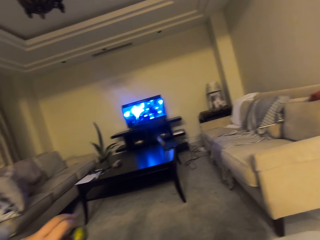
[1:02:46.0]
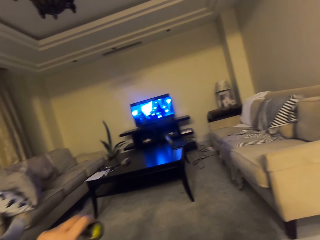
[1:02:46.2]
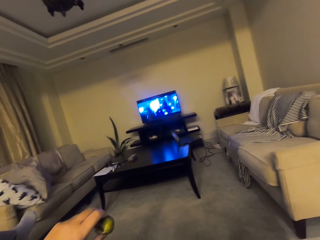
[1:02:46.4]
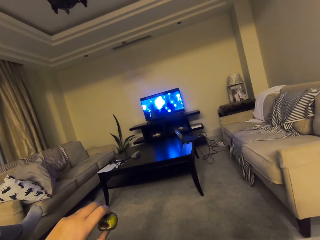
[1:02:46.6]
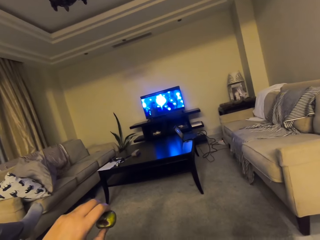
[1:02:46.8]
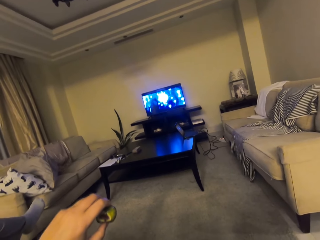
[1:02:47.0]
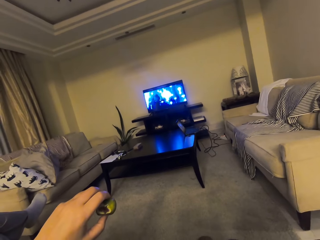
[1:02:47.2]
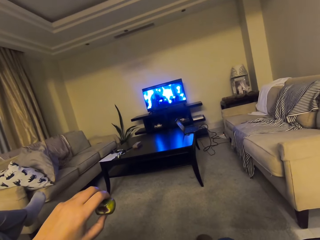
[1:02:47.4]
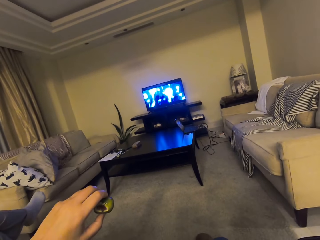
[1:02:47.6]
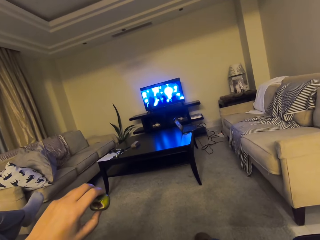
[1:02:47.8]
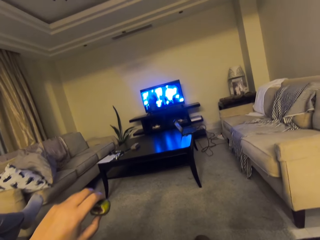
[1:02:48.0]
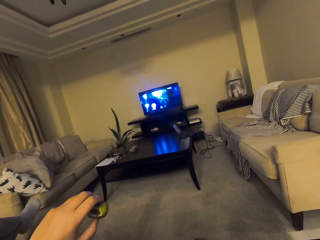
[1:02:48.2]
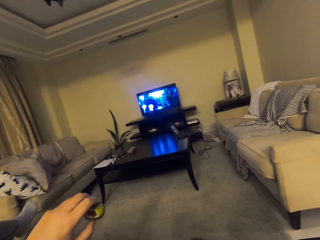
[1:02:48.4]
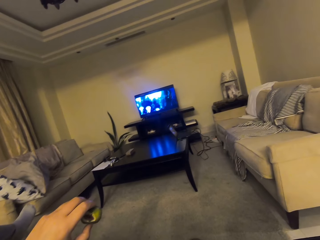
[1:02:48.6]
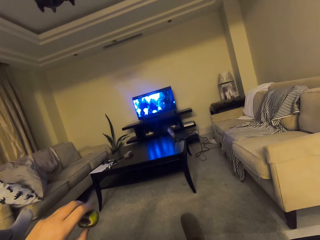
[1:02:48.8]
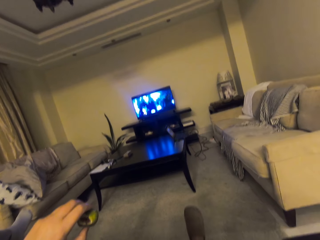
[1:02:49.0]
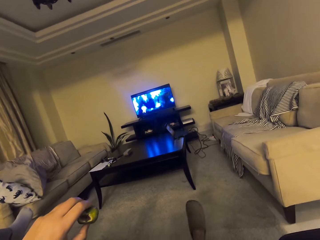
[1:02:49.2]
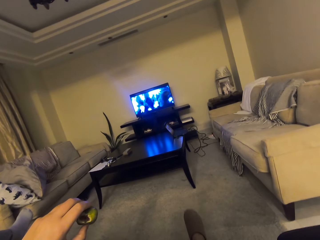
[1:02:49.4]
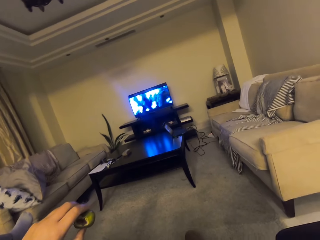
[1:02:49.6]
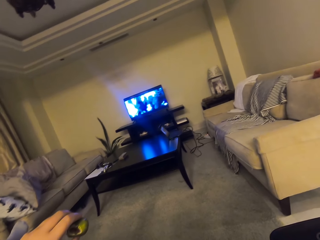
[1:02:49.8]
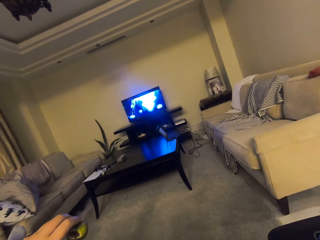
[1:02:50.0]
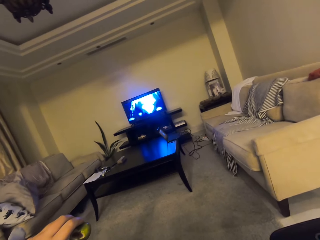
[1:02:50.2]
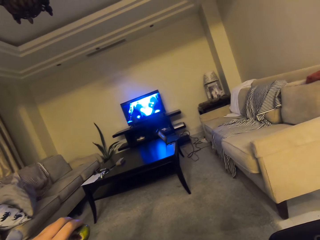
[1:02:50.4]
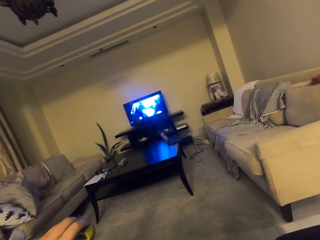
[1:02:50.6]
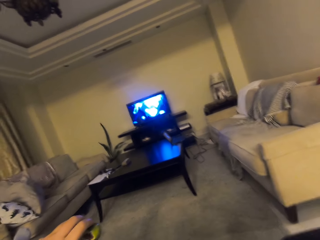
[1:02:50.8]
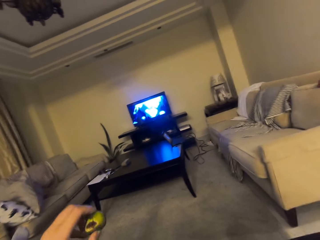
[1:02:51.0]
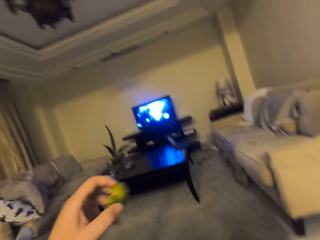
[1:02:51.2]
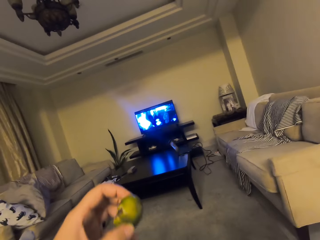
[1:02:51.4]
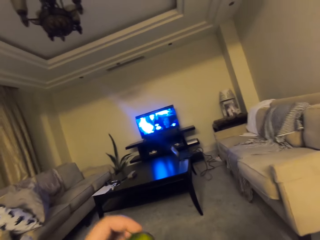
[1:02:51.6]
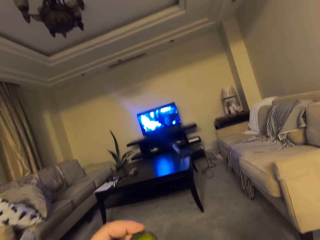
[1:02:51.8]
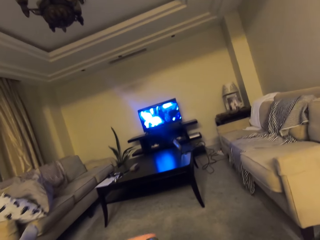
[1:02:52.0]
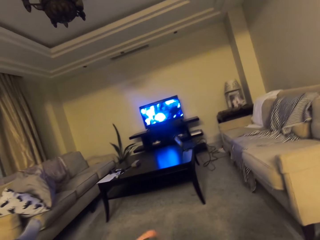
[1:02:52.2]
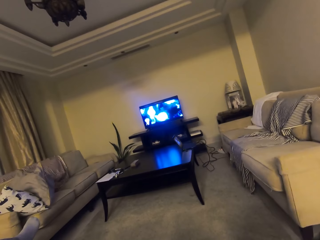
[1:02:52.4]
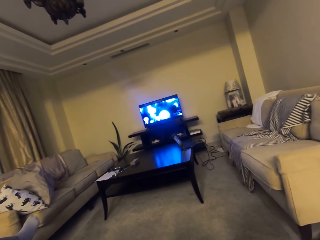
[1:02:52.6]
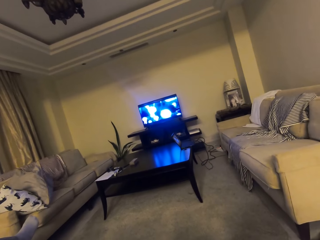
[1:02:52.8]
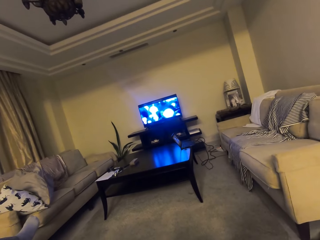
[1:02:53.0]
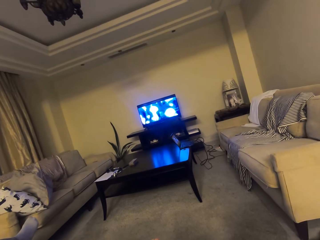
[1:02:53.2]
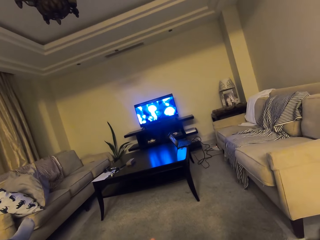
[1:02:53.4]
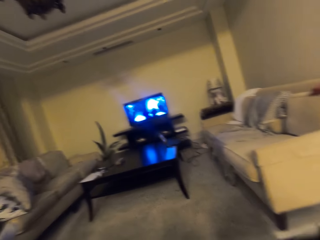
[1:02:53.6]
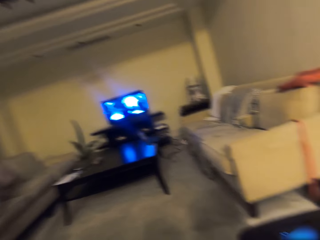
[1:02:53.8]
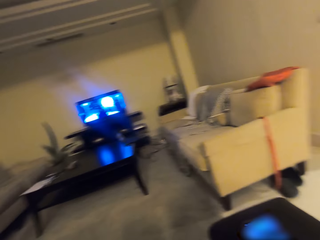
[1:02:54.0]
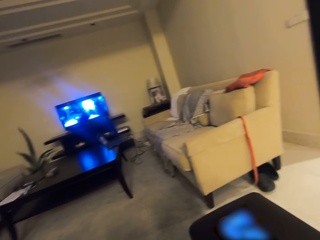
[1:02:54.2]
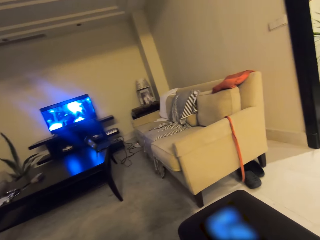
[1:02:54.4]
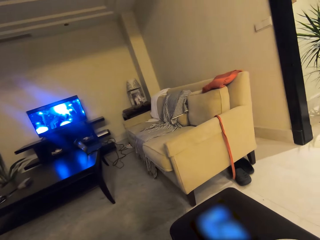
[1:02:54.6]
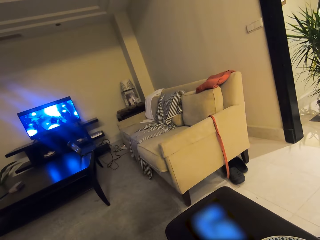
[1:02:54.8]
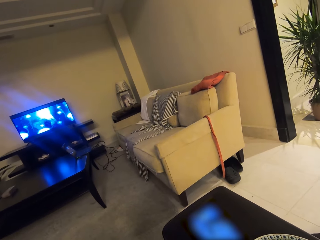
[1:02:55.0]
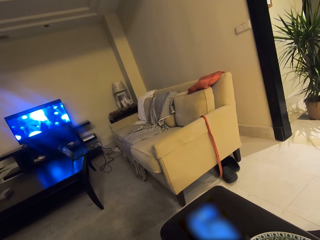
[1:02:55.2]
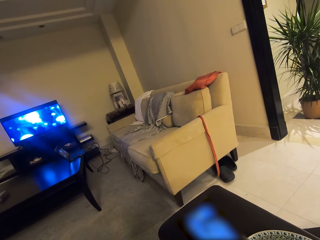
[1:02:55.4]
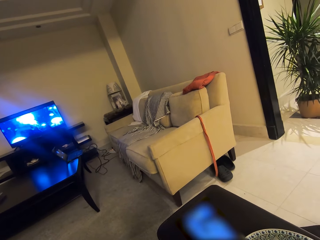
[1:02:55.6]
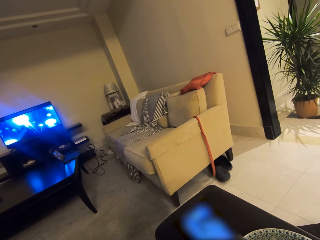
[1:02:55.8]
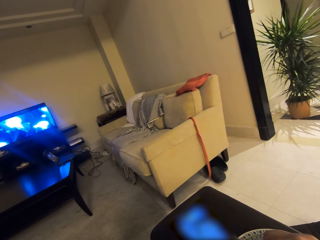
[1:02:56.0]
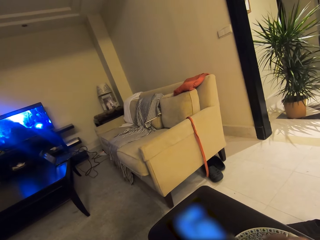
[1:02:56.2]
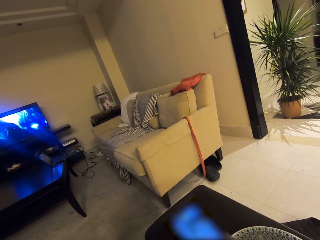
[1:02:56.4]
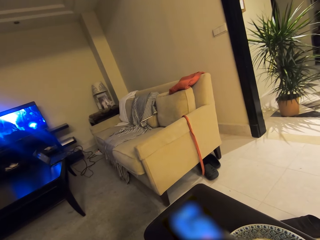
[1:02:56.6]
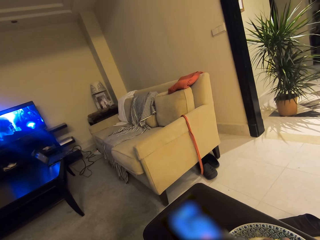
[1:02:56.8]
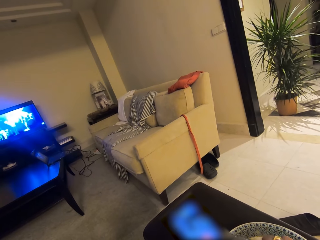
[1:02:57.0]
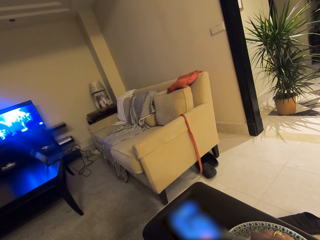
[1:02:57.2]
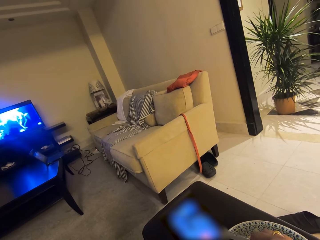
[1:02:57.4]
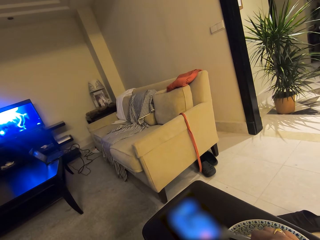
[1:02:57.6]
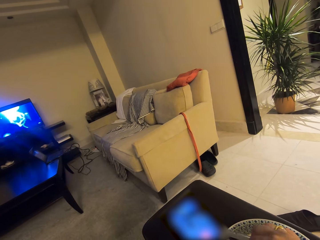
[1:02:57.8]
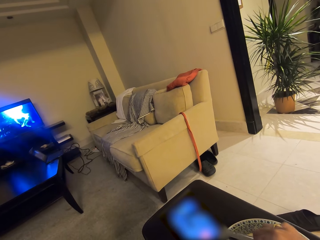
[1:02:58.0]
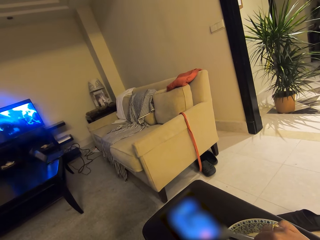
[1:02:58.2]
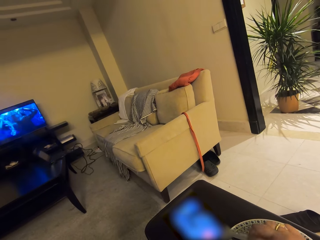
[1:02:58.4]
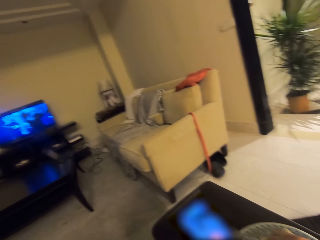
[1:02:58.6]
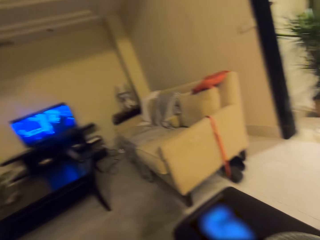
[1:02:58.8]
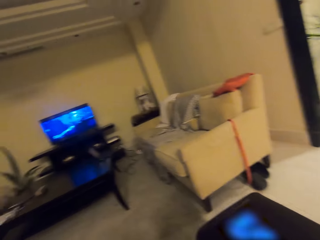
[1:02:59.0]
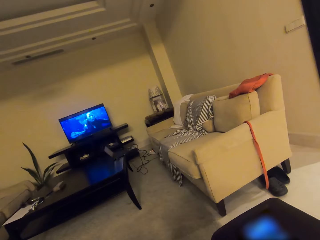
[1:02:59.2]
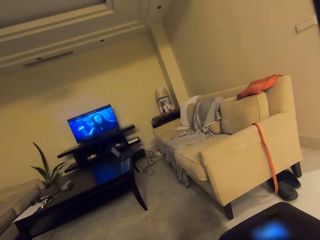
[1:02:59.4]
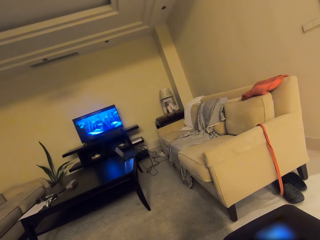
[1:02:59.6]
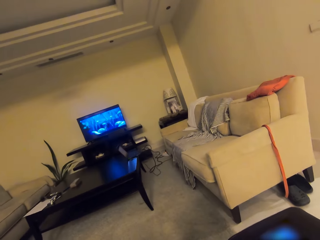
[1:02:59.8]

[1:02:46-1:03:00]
The camera wearer watches a television. He raises the left leg. He looks at the television. He drops his leg. He drops his leg again. He watches the television. He looks around the room. He looks sideways.

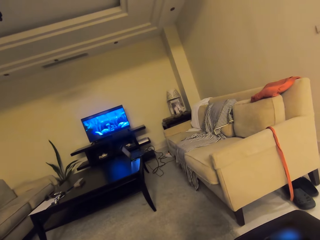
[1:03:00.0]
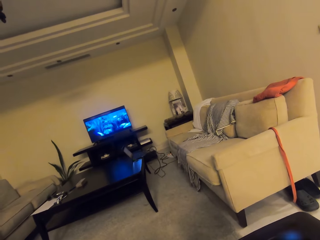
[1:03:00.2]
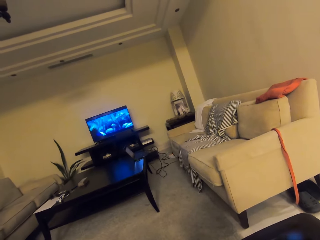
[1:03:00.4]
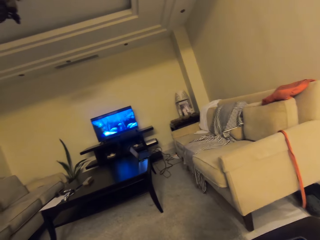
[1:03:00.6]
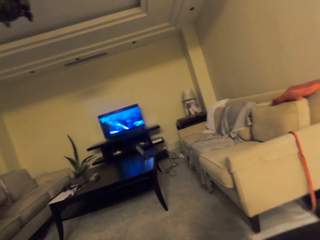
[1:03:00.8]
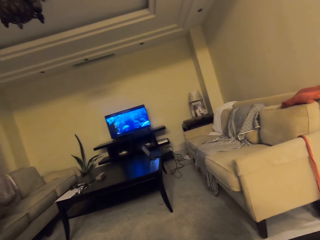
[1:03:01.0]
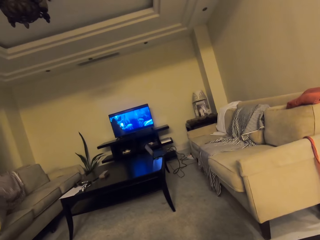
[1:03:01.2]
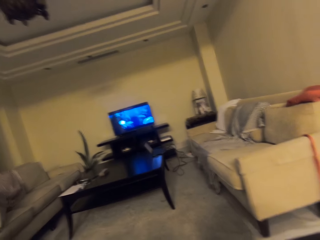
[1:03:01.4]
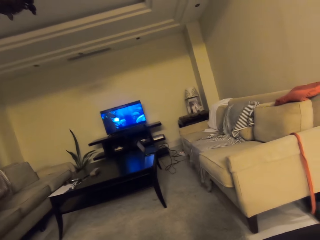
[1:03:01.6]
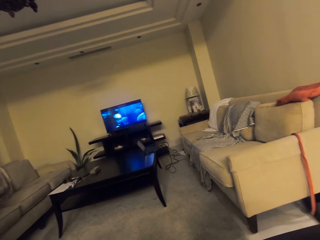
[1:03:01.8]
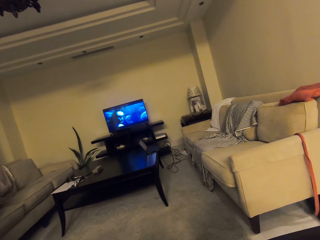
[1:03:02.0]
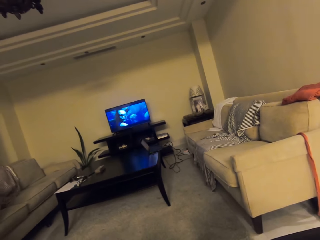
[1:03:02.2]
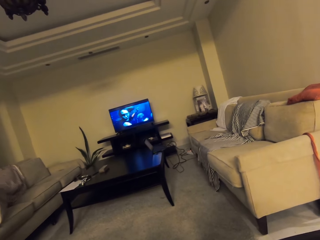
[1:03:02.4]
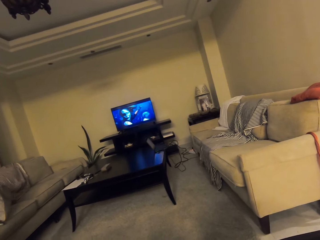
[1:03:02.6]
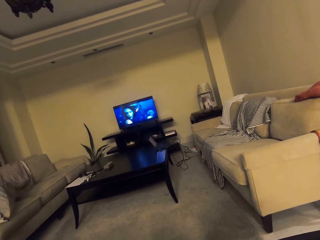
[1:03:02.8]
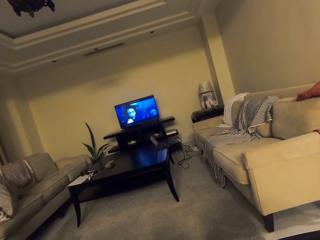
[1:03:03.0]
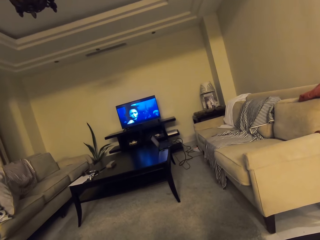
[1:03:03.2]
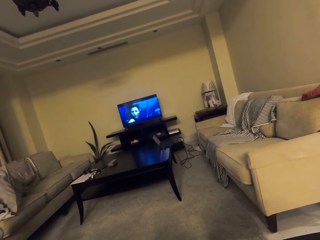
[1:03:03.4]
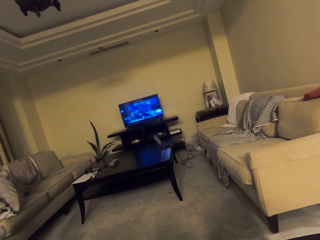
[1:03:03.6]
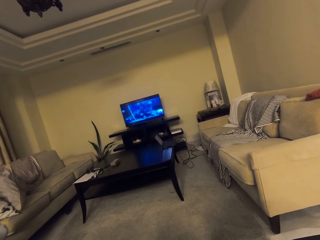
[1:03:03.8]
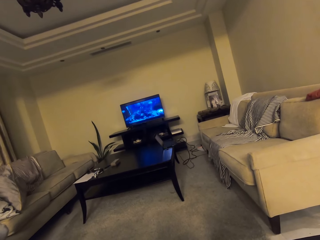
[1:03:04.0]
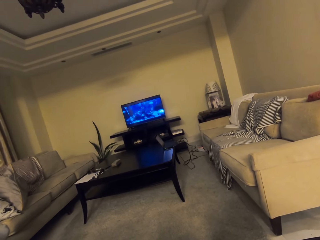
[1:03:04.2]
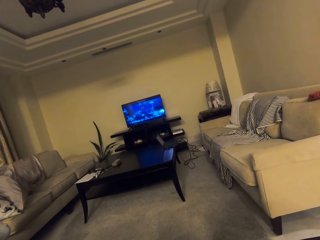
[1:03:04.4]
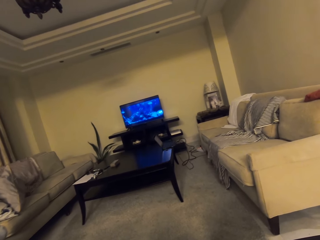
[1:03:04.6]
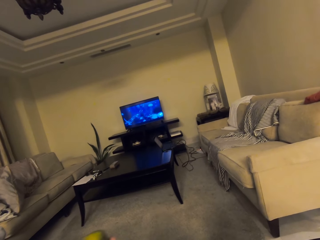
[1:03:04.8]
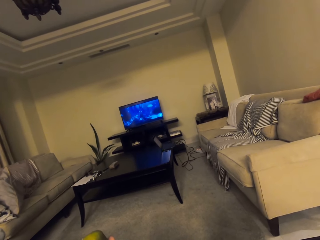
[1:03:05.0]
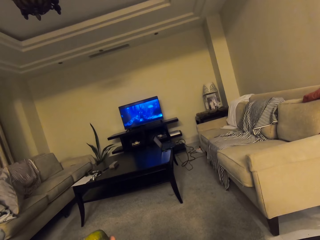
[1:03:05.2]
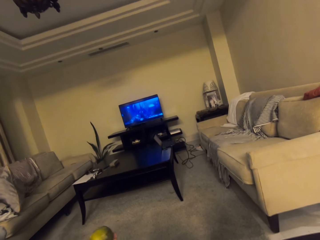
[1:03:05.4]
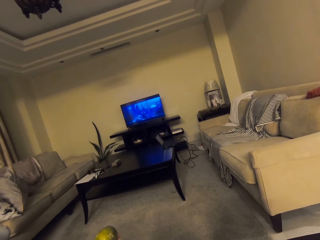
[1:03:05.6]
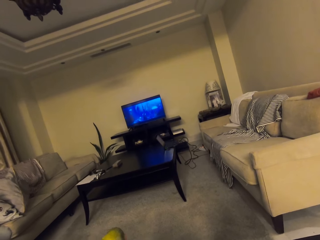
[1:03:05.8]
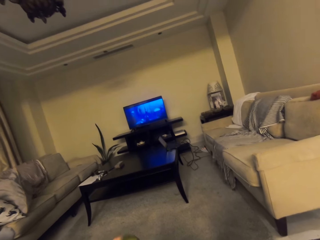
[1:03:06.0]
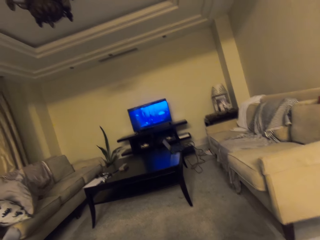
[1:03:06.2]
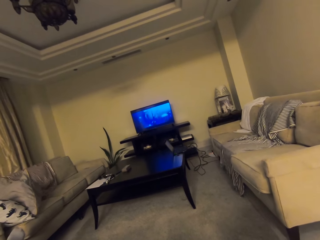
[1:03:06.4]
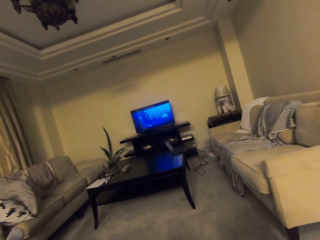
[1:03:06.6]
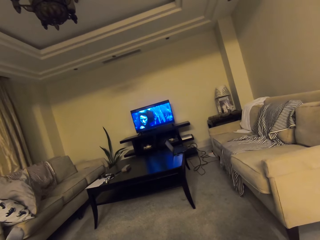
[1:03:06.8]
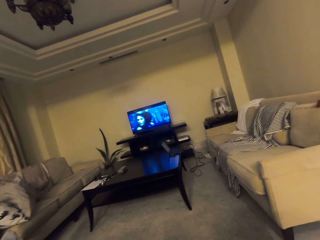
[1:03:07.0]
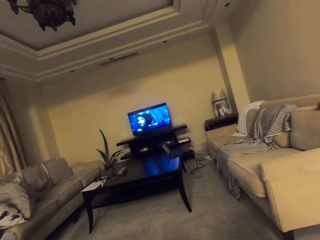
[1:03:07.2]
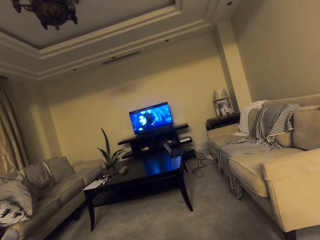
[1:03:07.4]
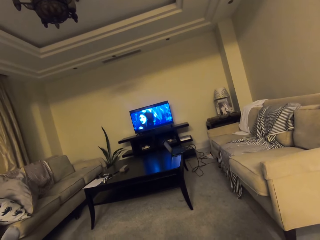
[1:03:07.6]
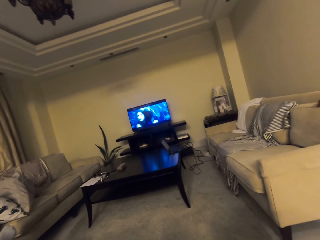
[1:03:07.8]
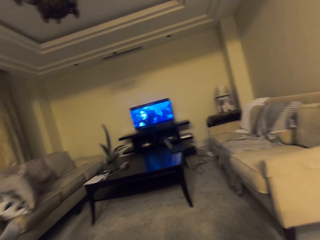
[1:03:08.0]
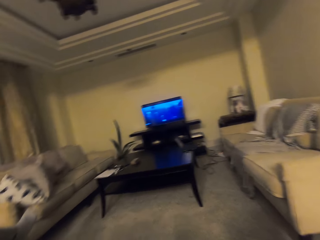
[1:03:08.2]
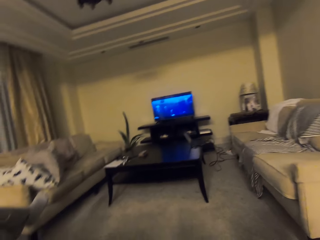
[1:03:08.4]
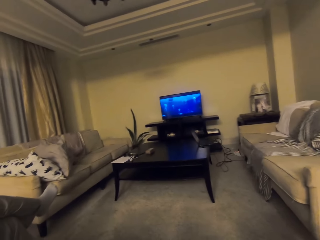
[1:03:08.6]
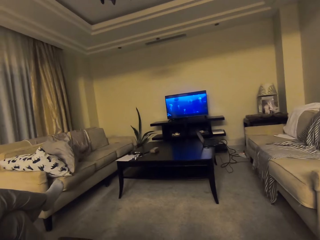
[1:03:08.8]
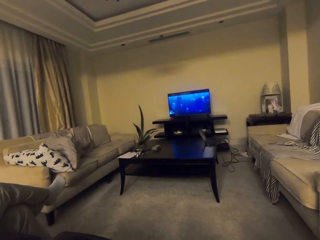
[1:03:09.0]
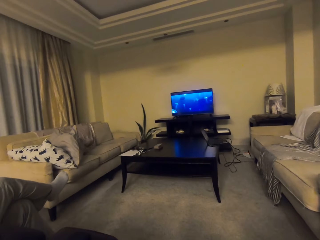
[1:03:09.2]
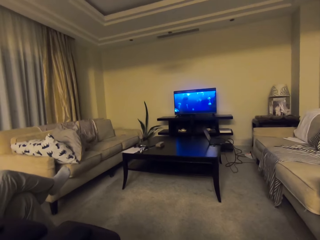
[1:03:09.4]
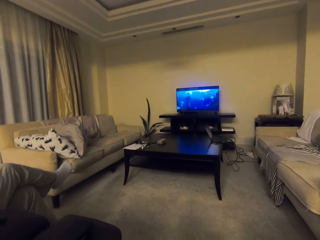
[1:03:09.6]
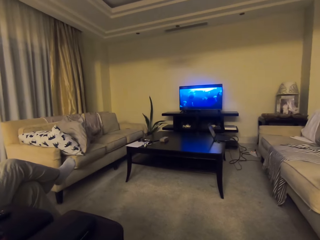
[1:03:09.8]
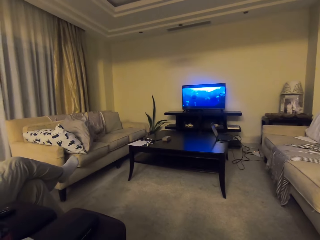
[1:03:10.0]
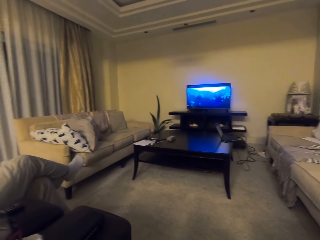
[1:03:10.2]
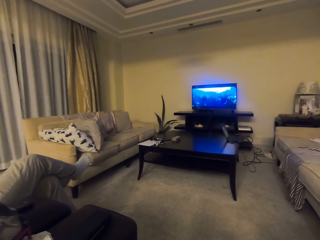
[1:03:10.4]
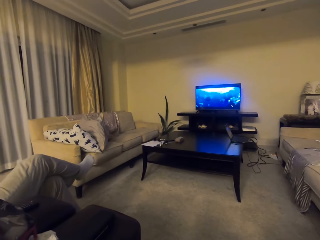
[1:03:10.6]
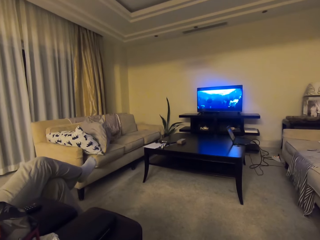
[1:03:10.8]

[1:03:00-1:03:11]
The camera wearer looks at the television.
